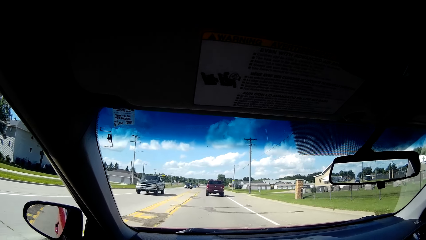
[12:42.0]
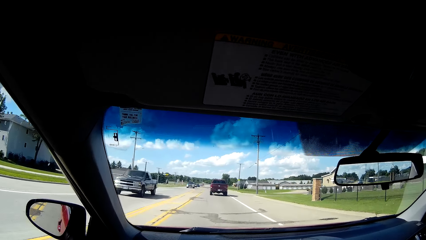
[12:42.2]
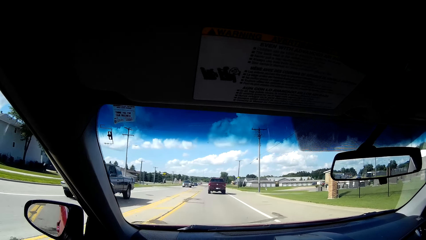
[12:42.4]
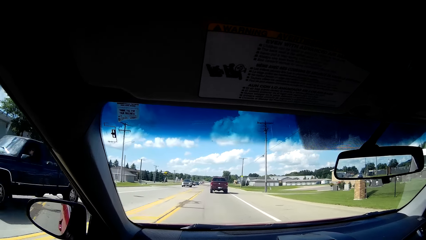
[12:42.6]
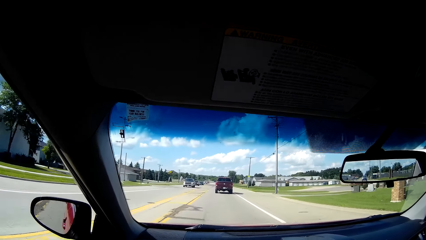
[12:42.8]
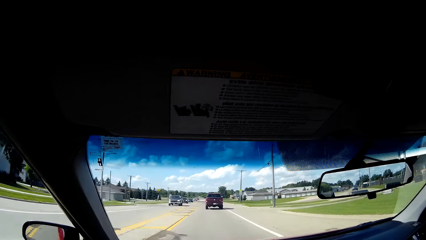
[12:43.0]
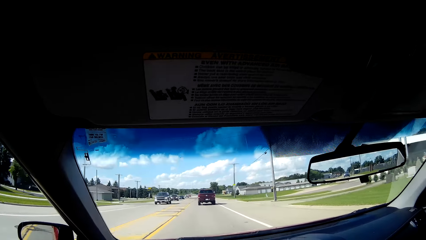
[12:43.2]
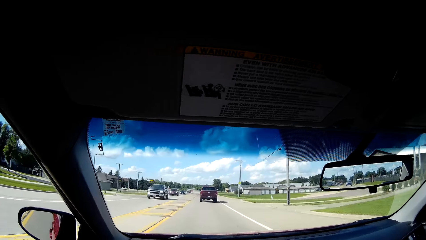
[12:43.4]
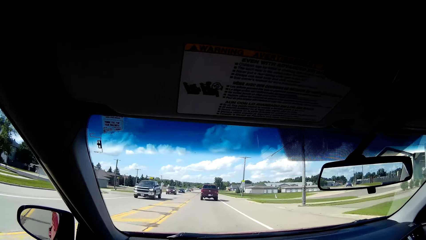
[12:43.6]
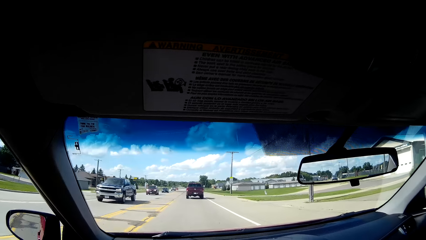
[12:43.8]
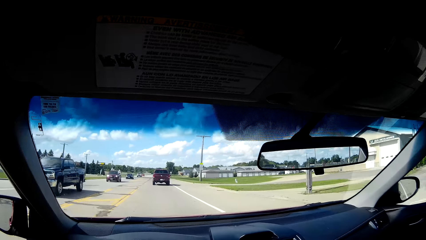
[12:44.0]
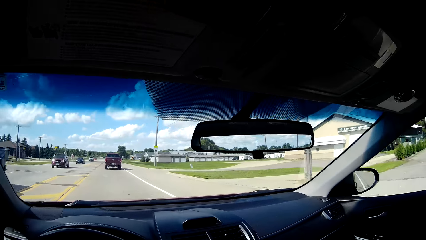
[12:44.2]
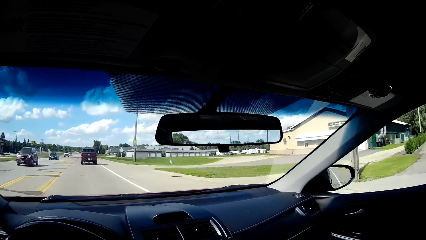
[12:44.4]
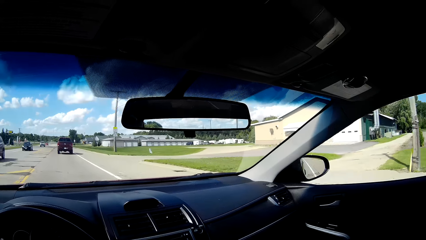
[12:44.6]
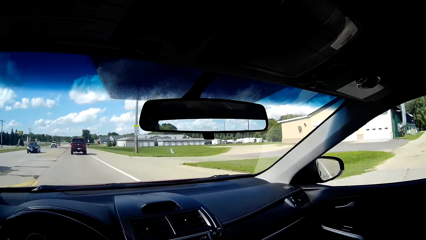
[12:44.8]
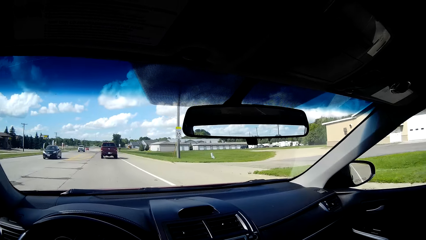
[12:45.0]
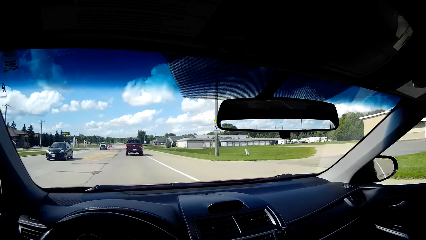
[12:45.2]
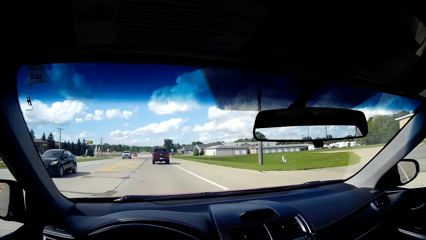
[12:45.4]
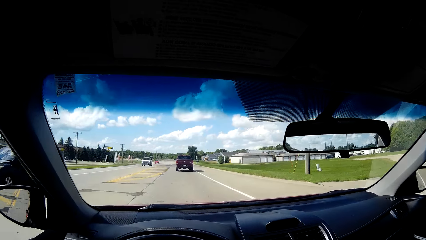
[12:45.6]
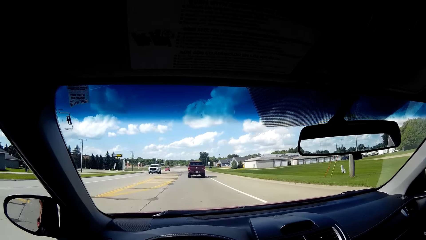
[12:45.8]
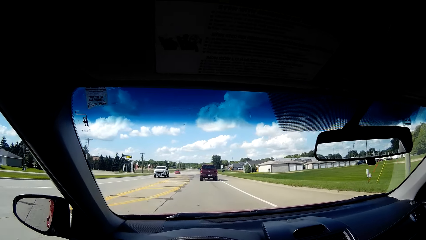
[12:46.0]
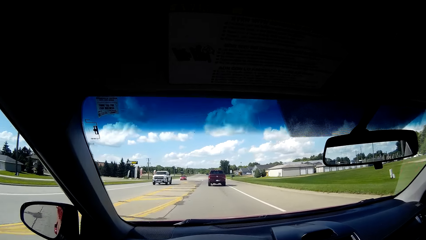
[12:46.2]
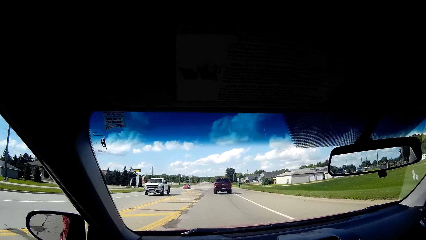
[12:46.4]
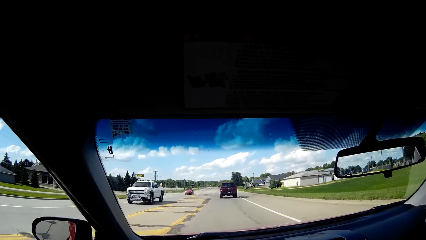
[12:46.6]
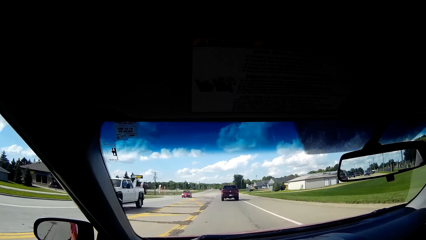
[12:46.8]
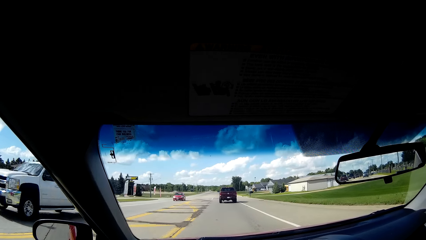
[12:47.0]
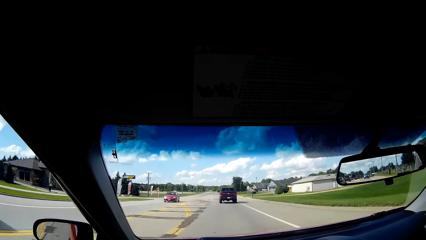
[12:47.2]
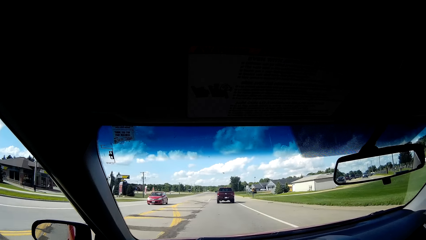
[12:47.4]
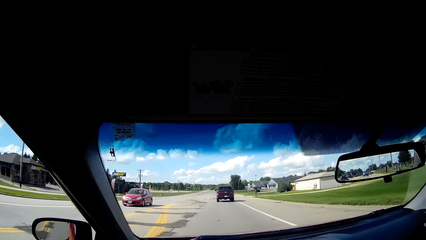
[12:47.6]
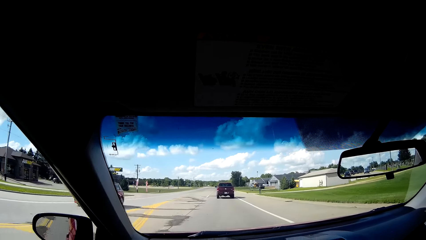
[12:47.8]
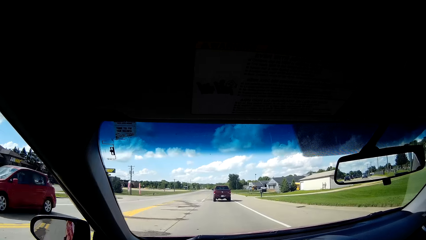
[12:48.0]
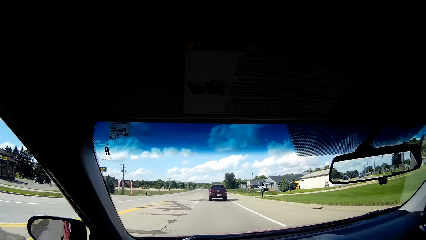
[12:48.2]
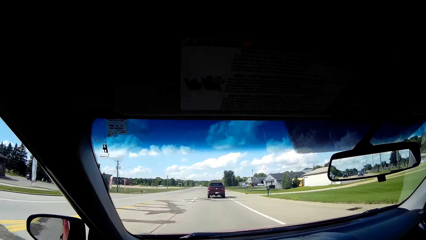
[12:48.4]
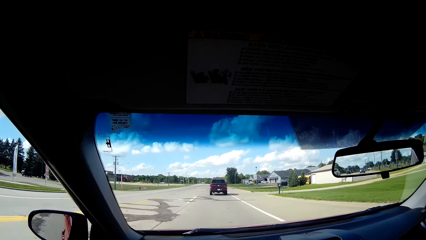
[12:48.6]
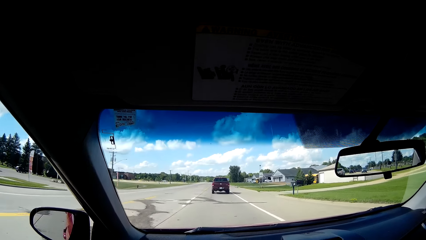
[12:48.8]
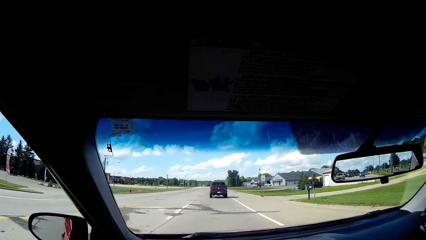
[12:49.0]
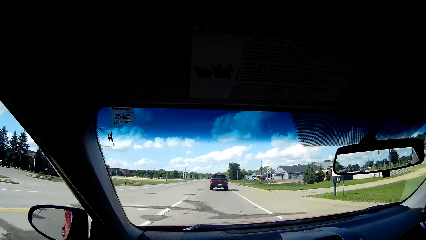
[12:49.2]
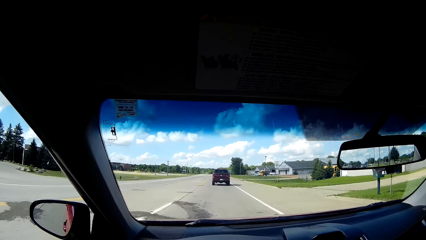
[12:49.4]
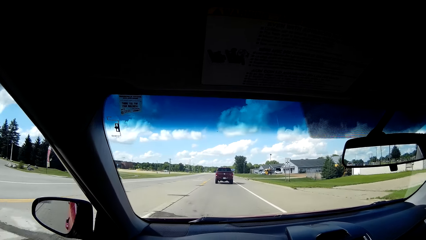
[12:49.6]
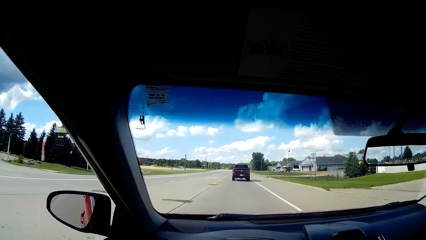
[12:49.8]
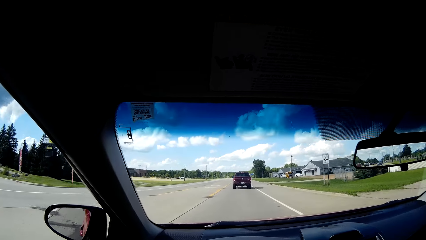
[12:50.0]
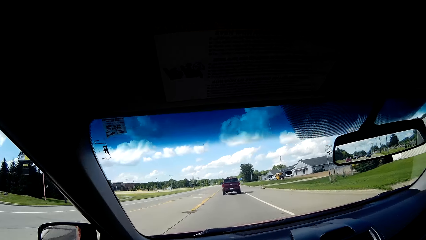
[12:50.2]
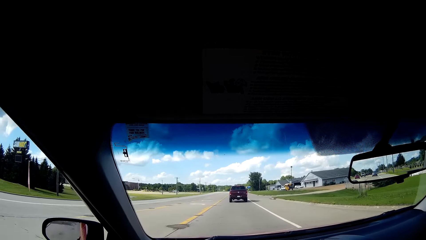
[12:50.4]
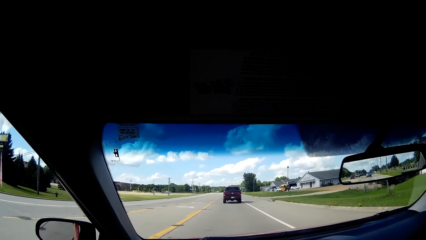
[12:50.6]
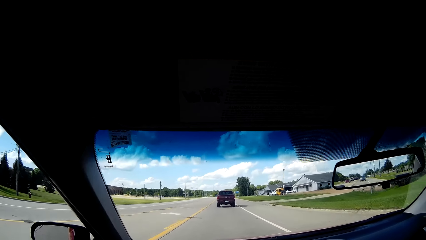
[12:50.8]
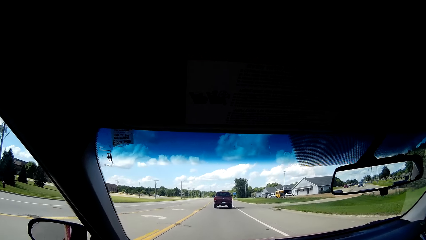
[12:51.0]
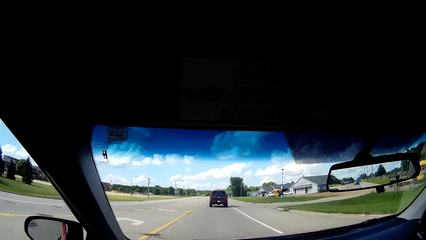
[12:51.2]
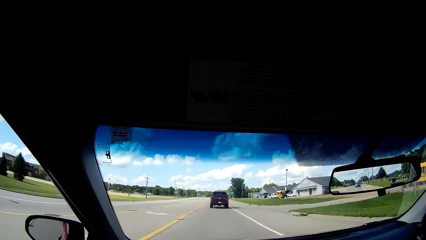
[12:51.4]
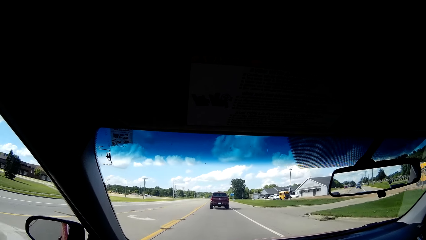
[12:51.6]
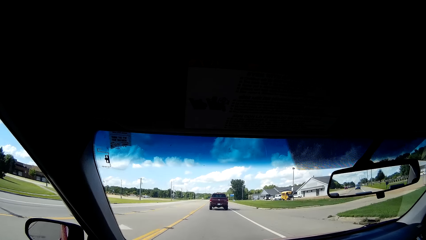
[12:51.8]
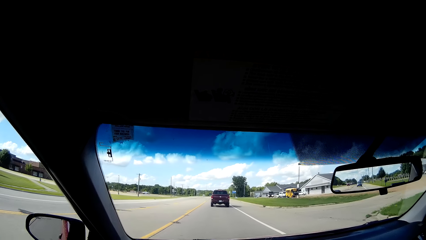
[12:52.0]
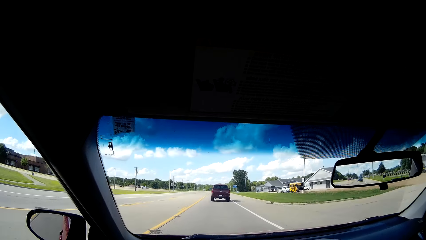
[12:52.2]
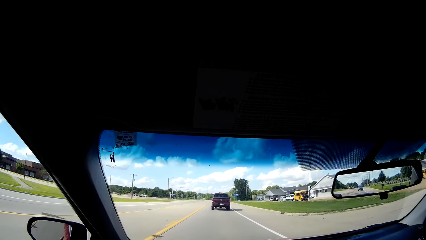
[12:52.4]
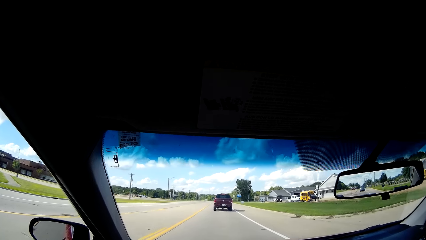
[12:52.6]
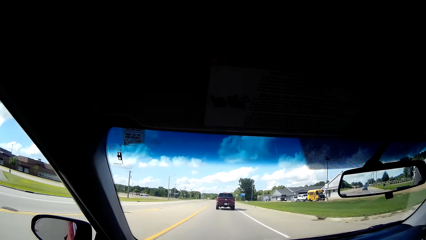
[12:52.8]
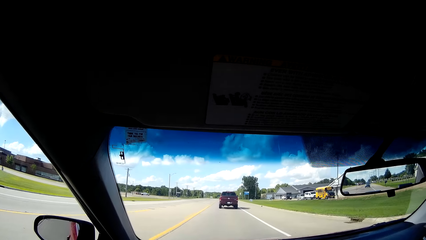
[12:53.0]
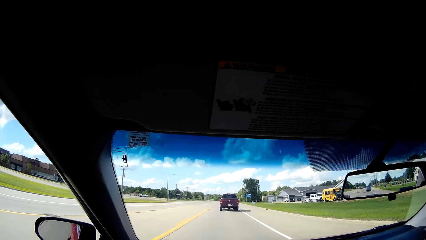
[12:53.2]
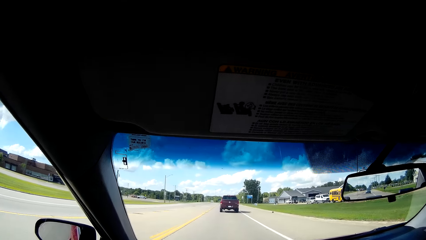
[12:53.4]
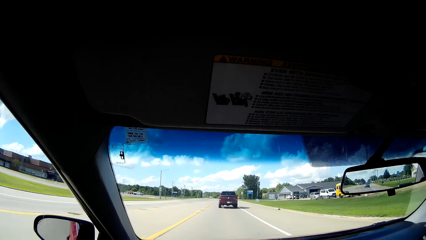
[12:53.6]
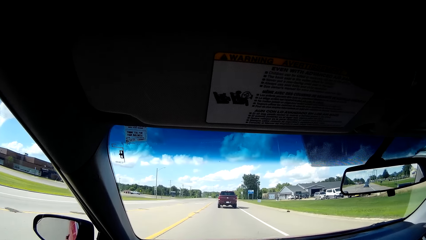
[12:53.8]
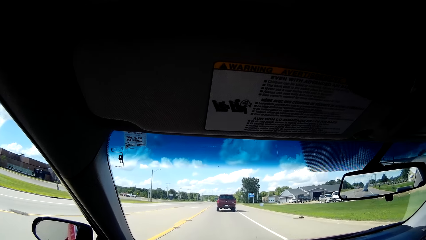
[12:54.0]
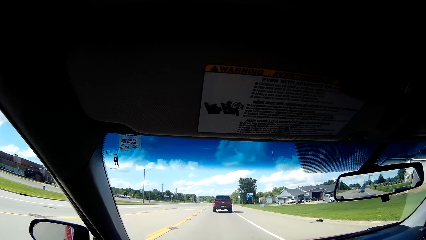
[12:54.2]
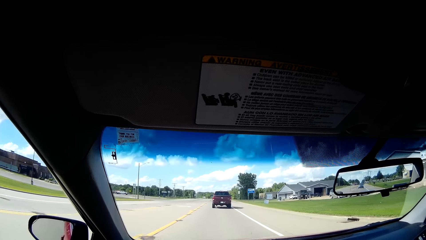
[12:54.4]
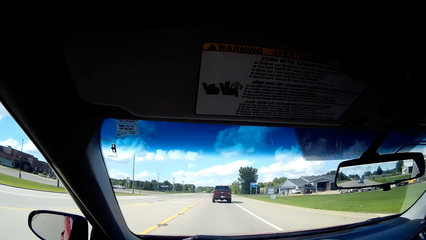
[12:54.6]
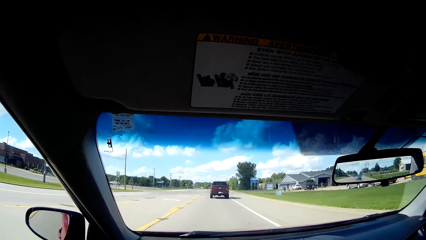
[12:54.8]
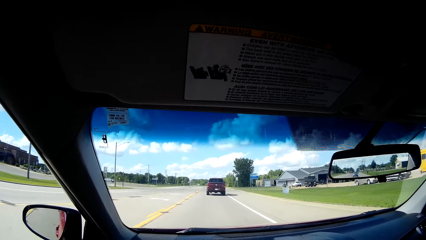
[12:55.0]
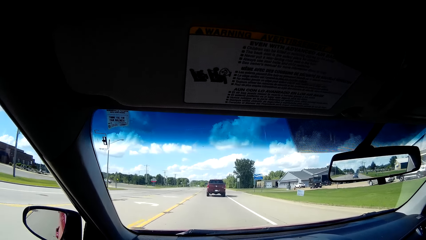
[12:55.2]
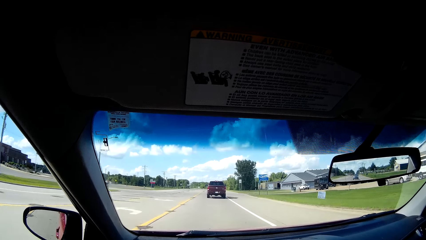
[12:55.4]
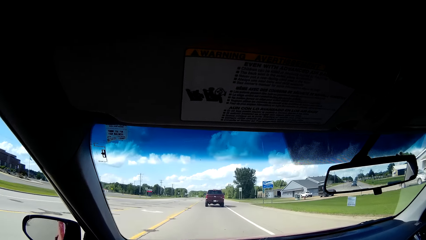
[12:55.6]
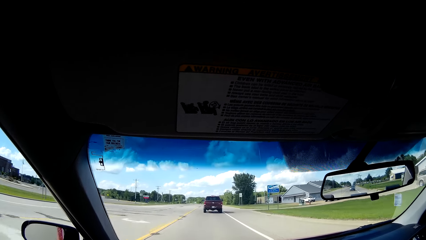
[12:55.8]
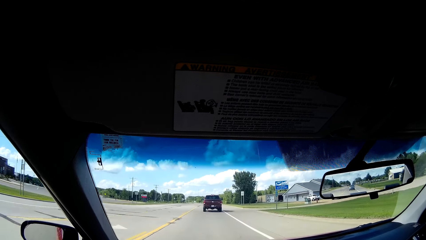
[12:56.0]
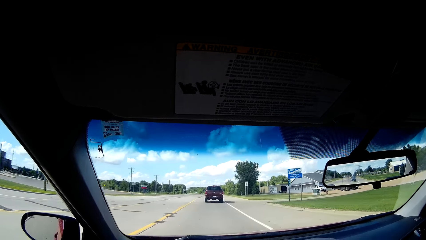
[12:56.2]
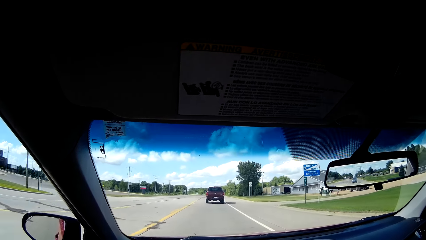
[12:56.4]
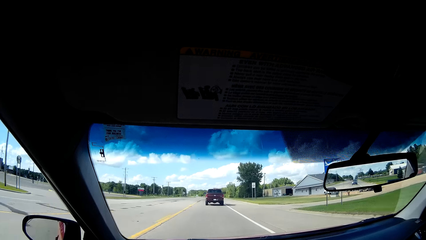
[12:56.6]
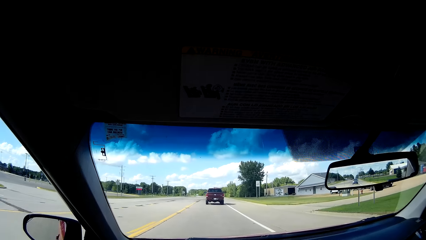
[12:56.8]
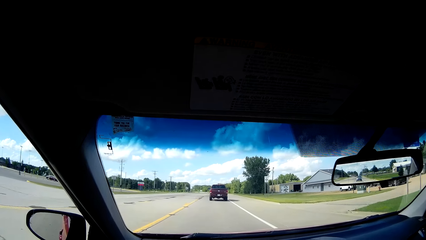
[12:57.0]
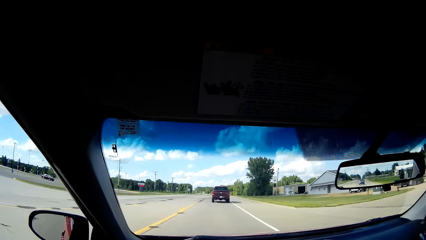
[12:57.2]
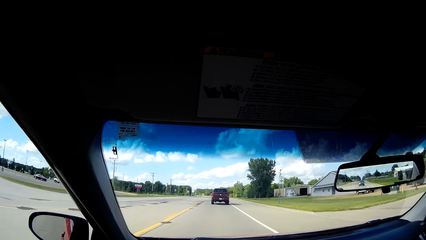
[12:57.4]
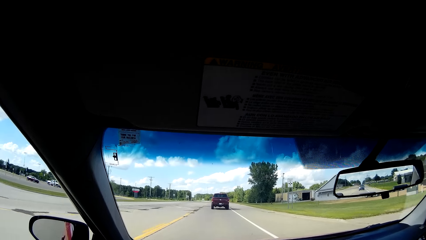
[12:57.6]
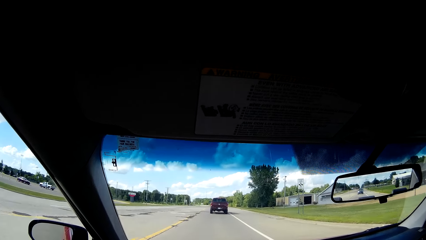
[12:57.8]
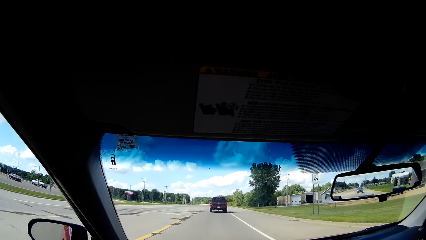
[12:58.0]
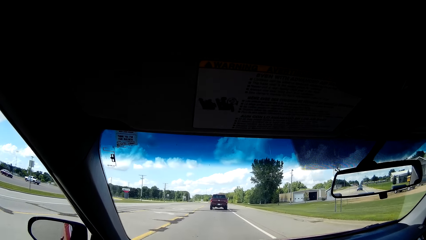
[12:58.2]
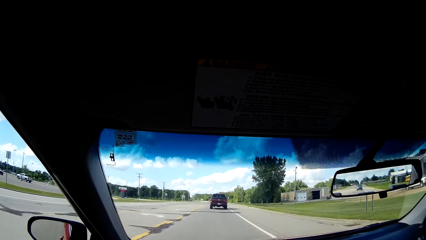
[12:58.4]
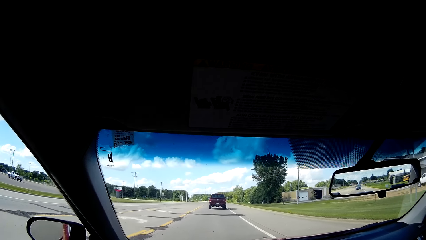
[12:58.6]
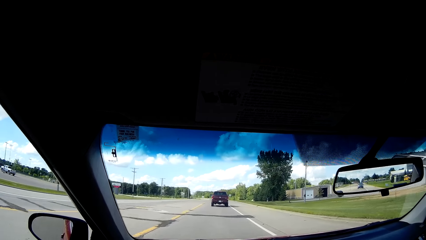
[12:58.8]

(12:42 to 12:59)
The camera wearer looks around the road.
